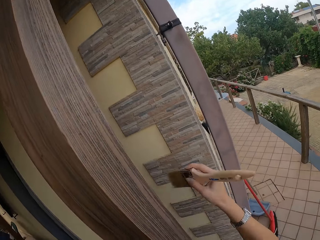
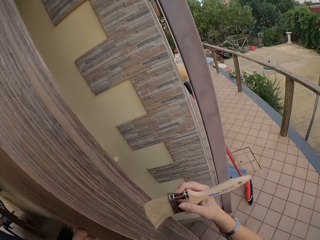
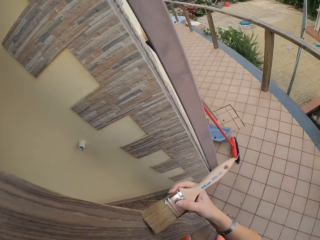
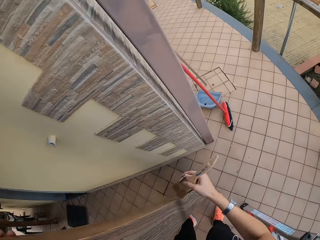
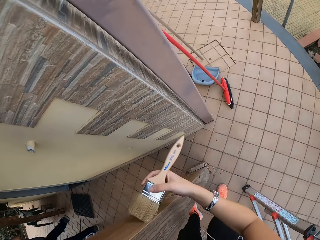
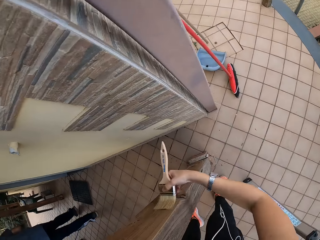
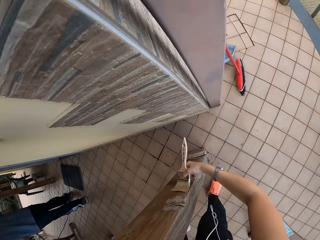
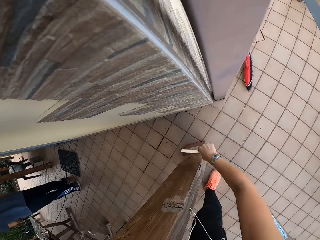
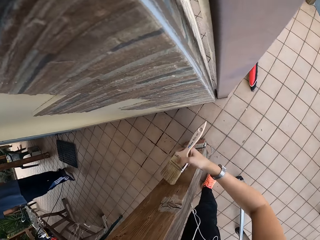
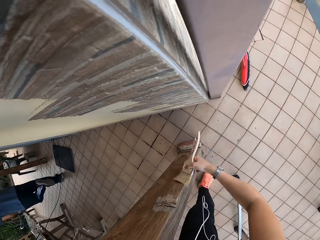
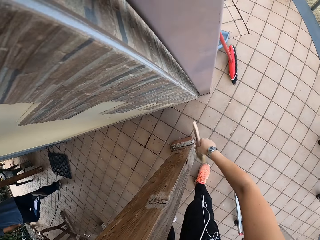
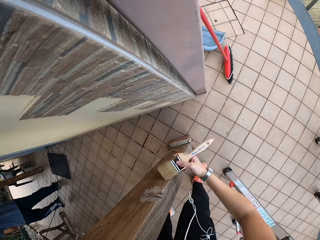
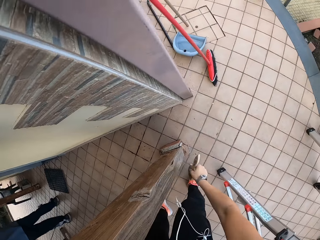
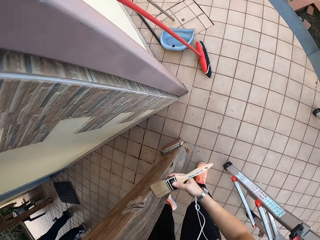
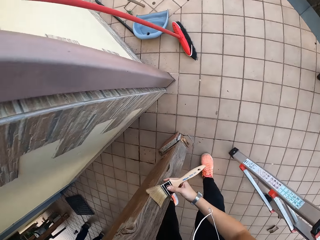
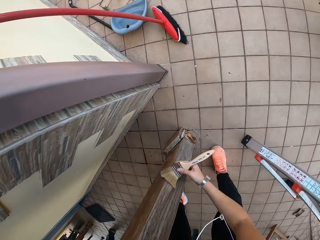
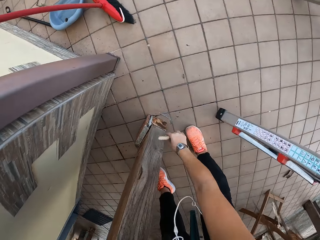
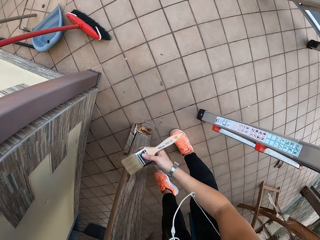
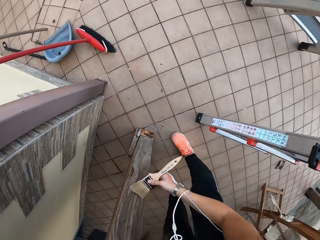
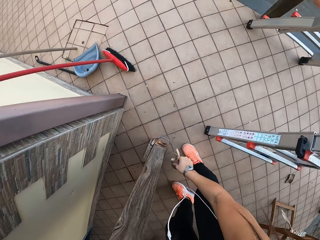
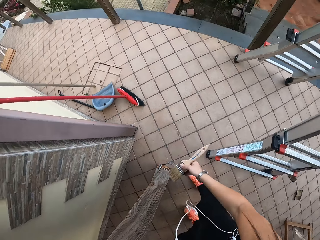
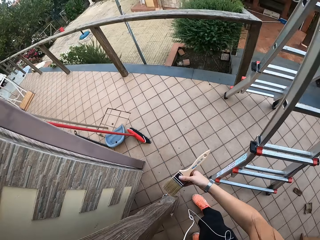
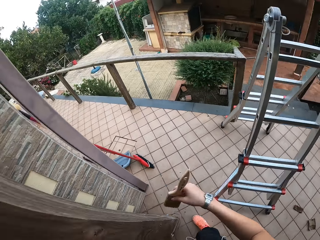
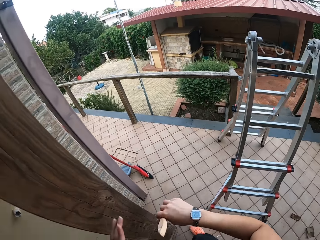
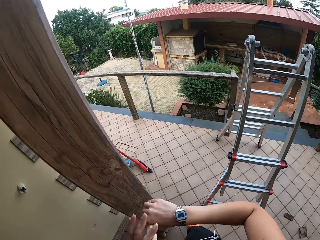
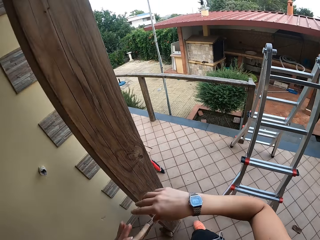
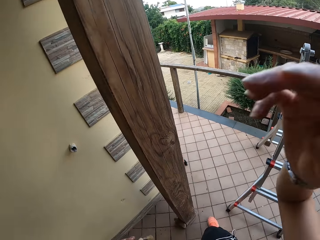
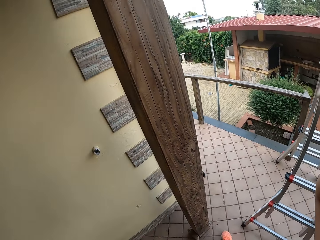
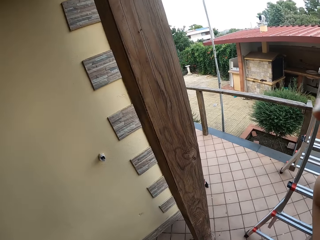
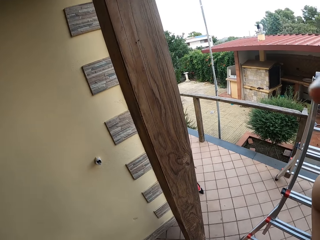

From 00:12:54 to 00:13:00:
The camera wearer swings the left leg. They paint the wood with a paintbrush. They lift the right hand. They transfer the paintbrush to the left hand. They lift the right hand.
